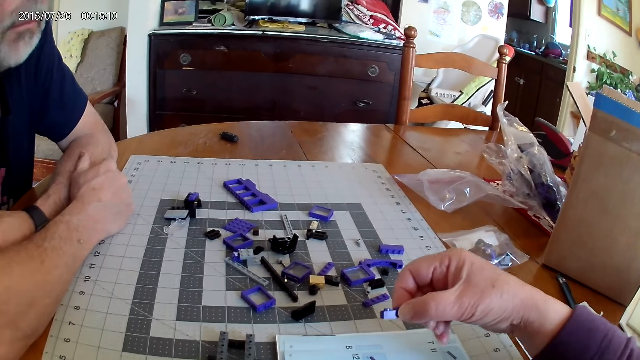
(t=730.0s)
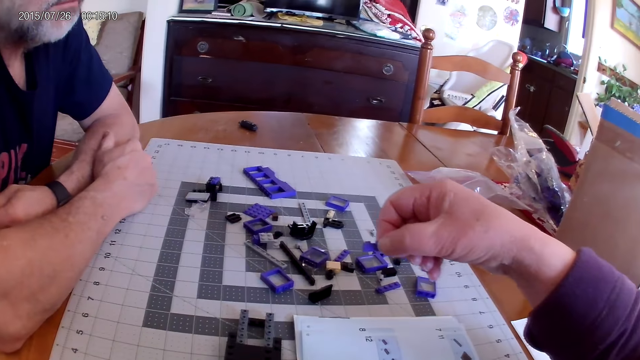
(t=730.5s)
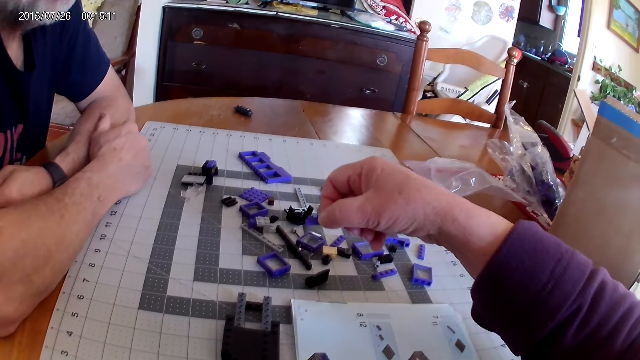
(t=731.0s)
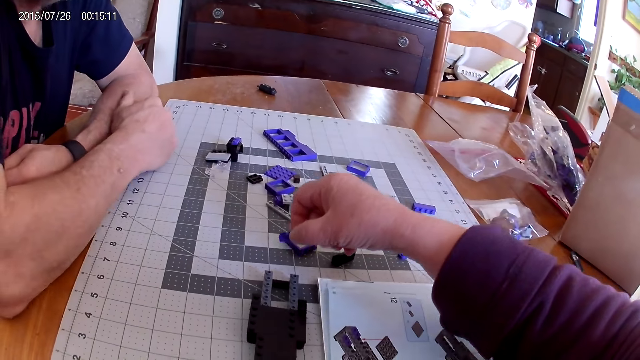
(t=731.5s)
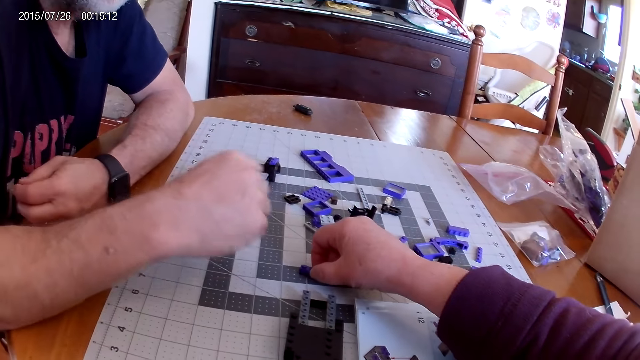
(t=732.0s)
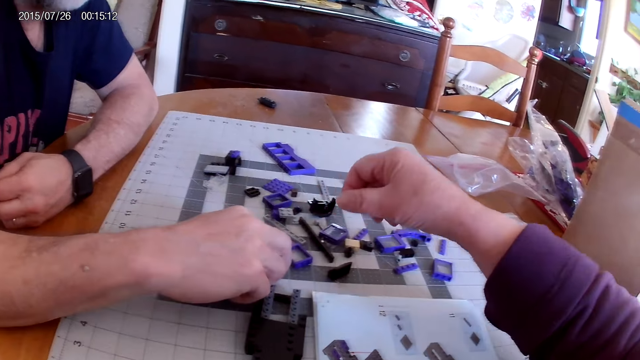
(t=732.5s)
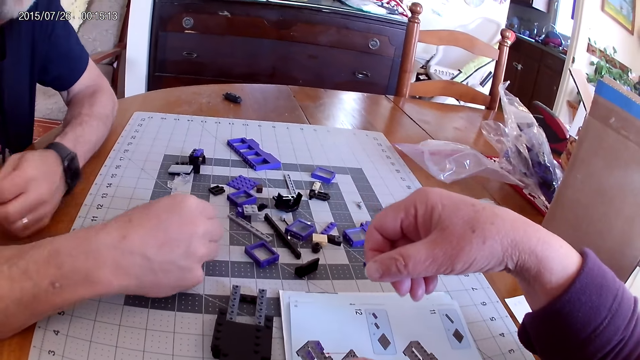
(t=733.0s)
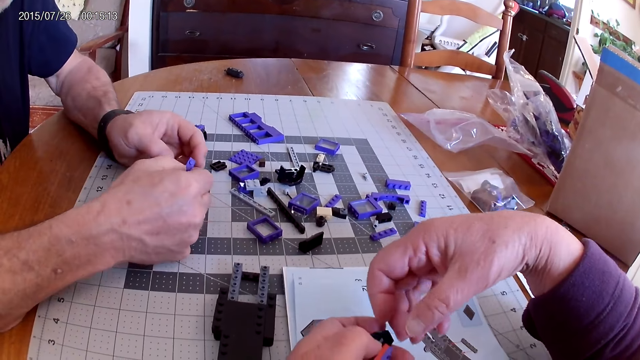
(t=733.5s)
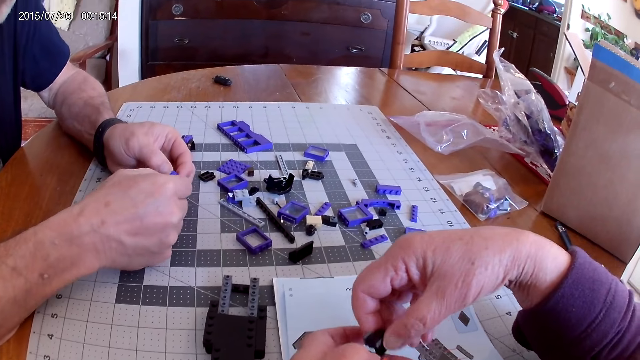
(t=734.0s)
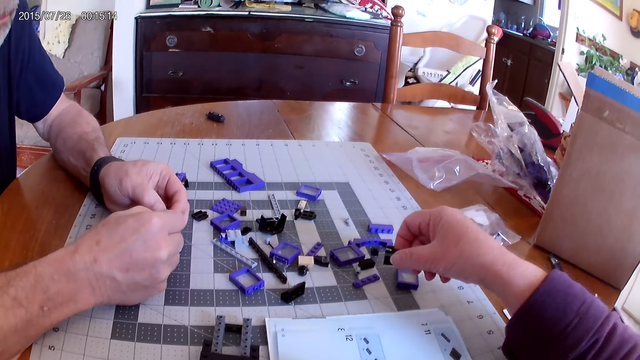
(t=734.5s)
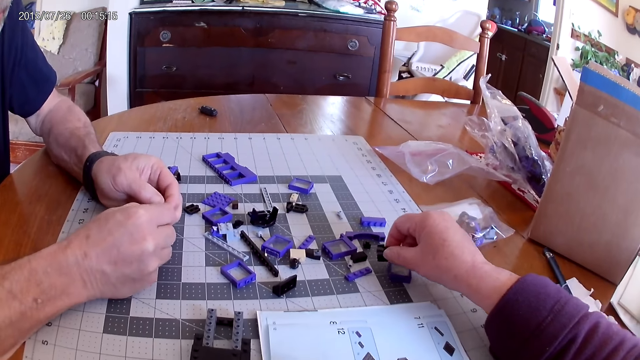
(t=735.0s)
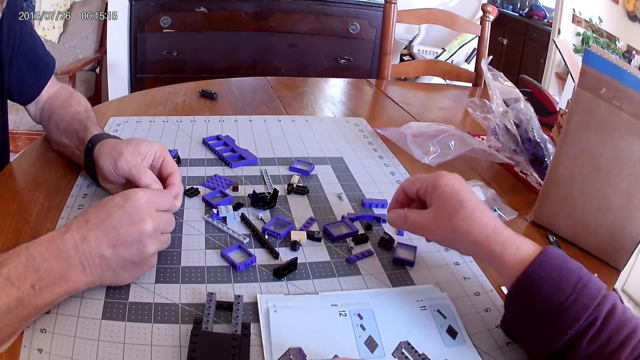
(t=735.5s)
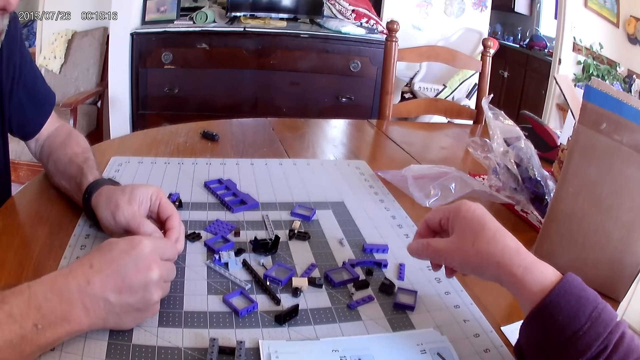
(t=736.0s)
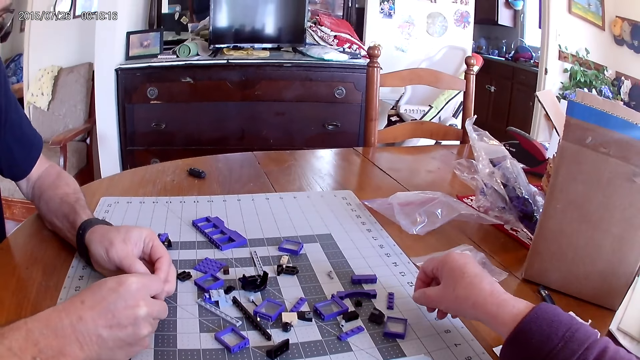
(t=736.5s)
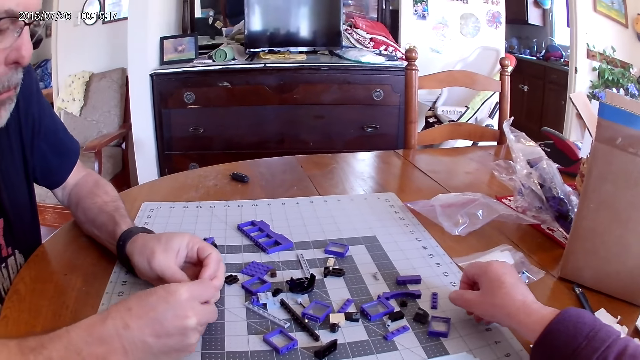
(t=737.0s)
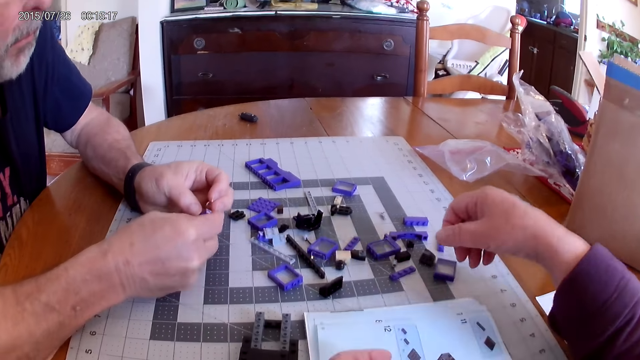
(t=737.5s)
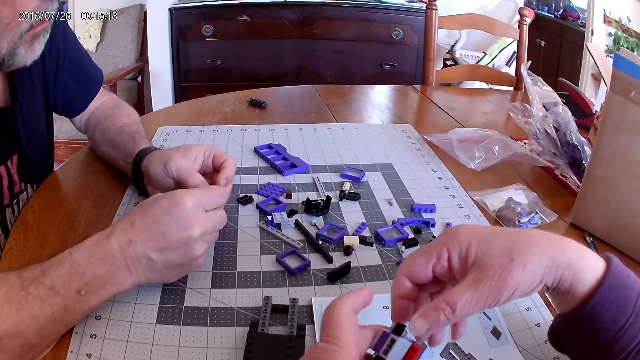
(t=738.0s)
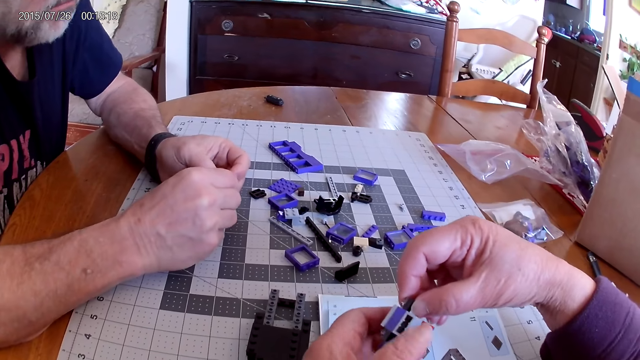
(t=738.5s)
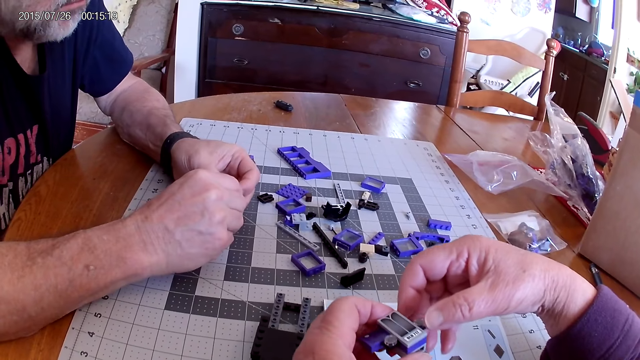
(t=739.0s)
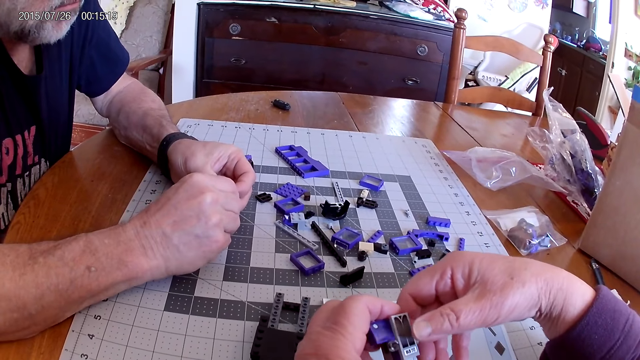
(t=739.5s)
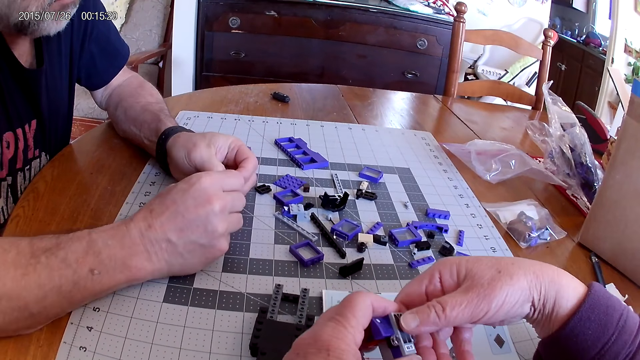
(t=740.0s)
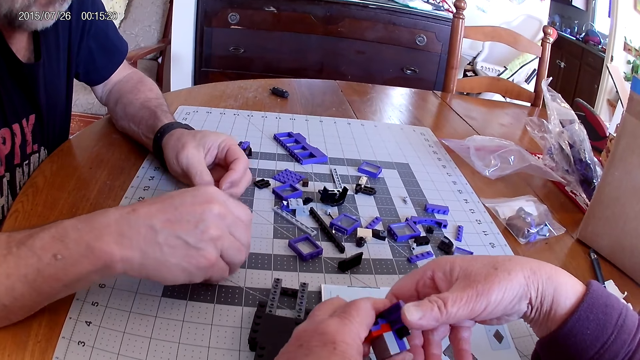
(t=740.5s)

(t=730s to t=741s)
The camera wearer places the plastic block pieces on the table.

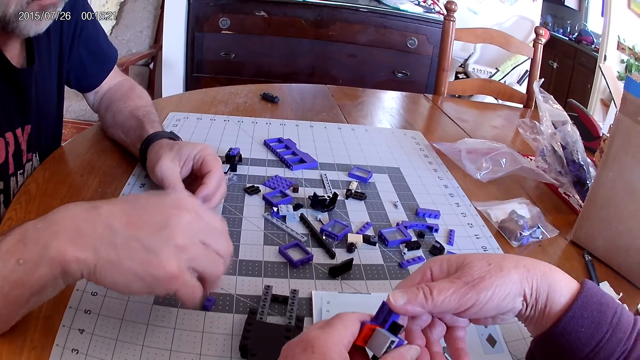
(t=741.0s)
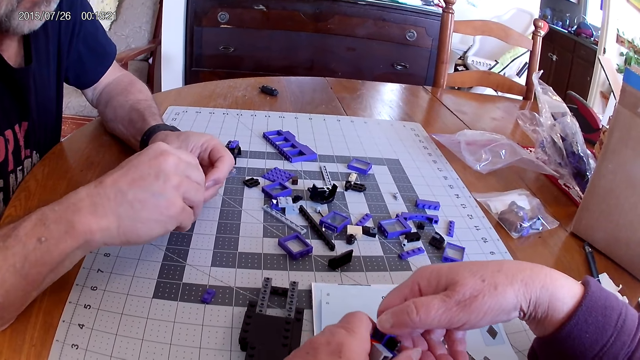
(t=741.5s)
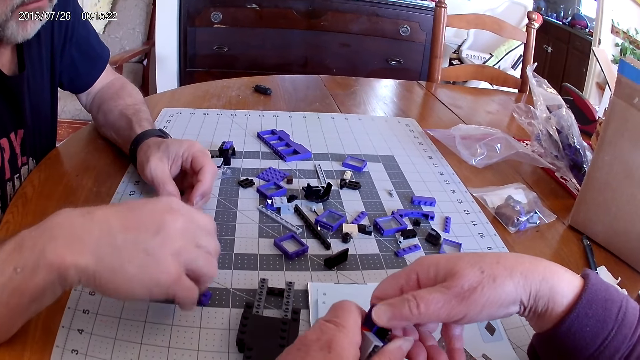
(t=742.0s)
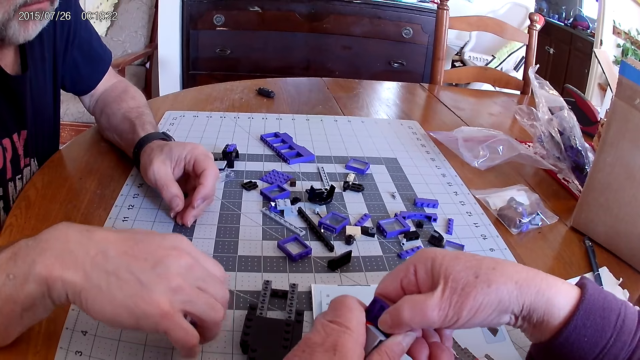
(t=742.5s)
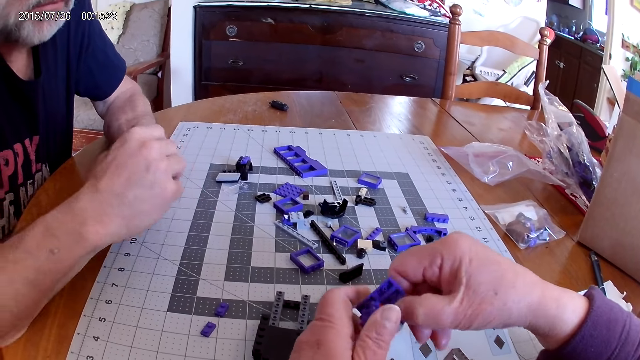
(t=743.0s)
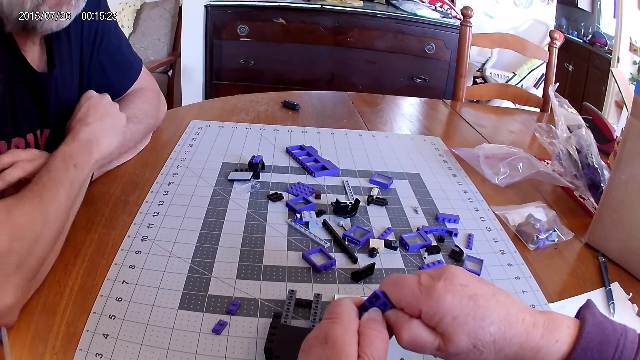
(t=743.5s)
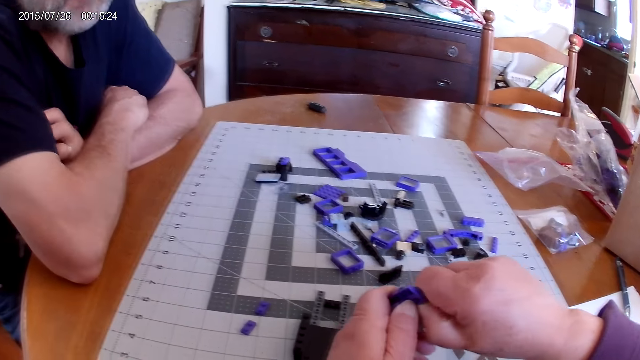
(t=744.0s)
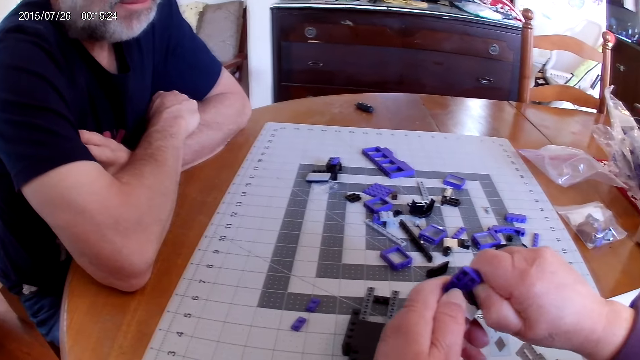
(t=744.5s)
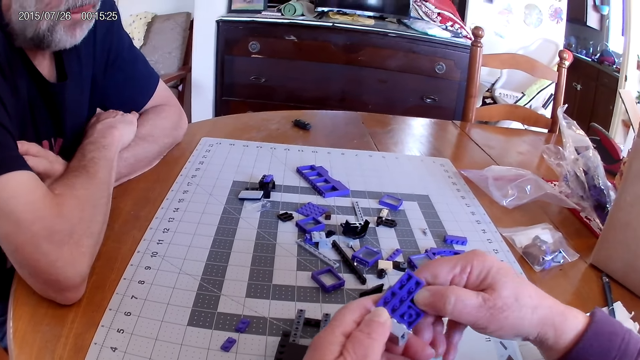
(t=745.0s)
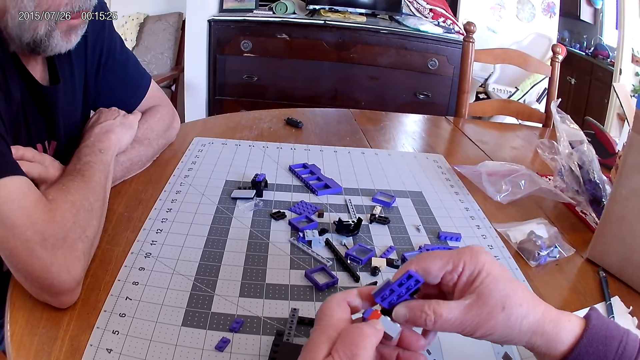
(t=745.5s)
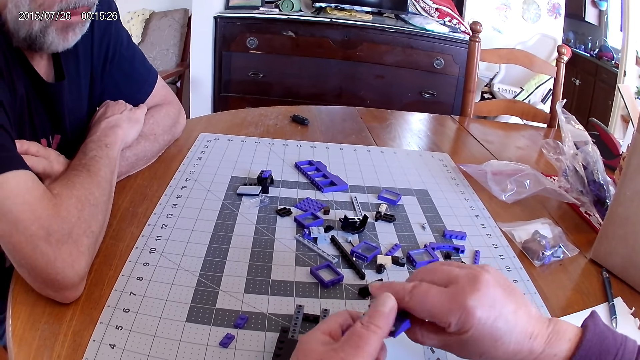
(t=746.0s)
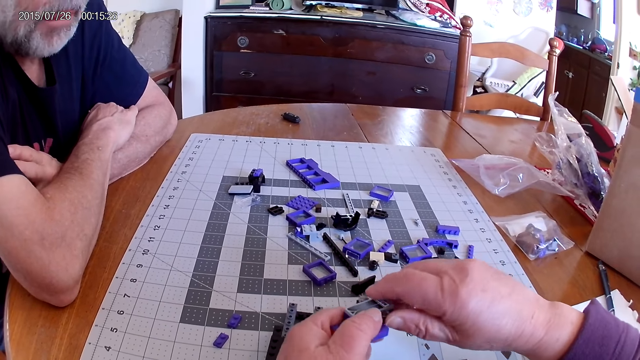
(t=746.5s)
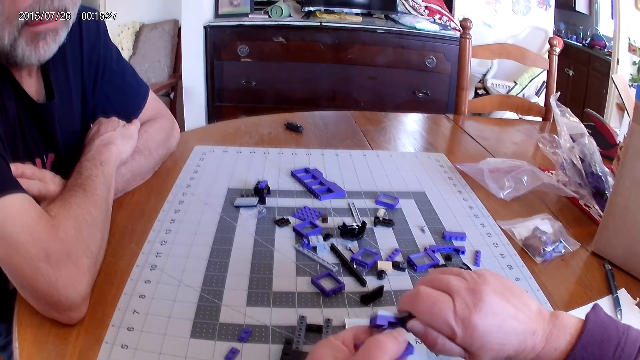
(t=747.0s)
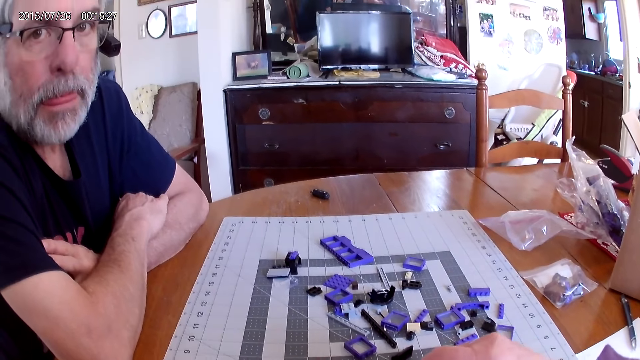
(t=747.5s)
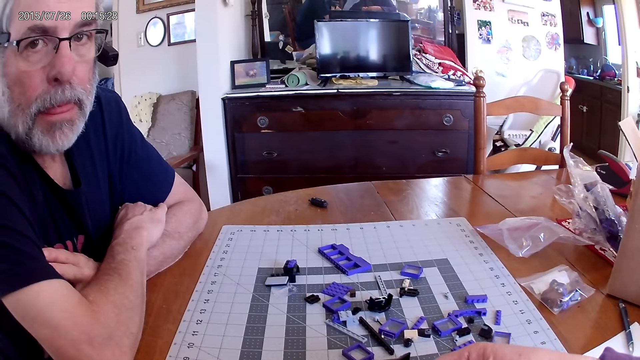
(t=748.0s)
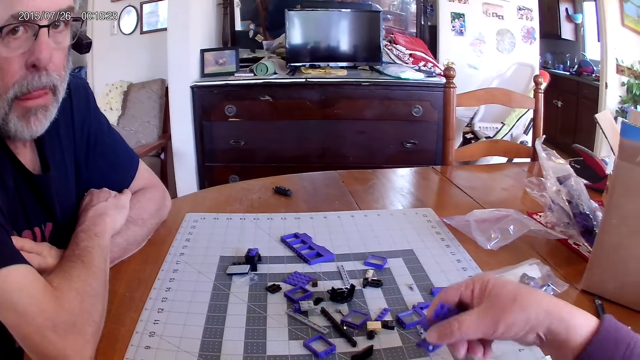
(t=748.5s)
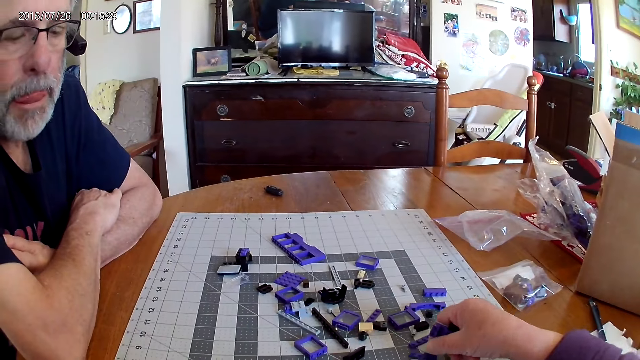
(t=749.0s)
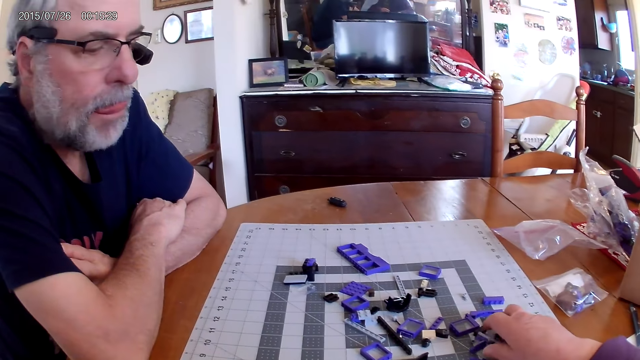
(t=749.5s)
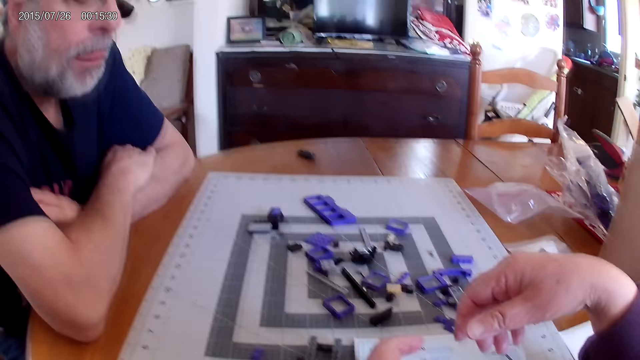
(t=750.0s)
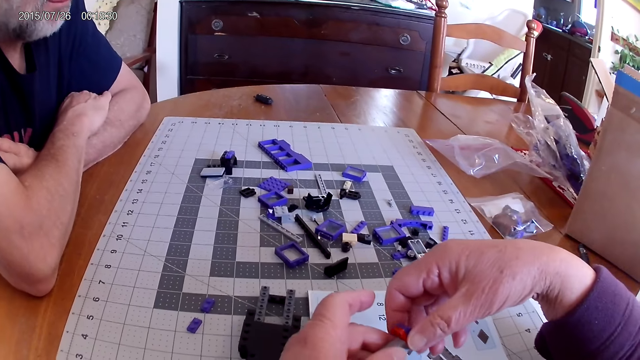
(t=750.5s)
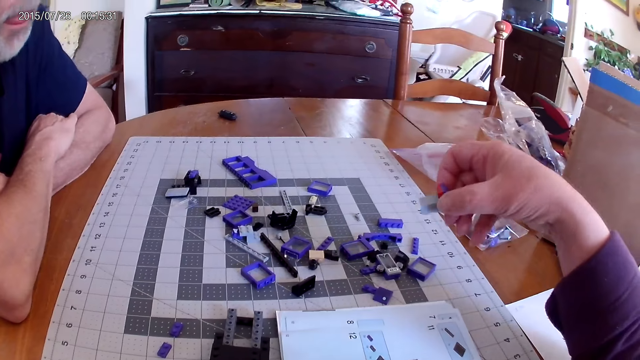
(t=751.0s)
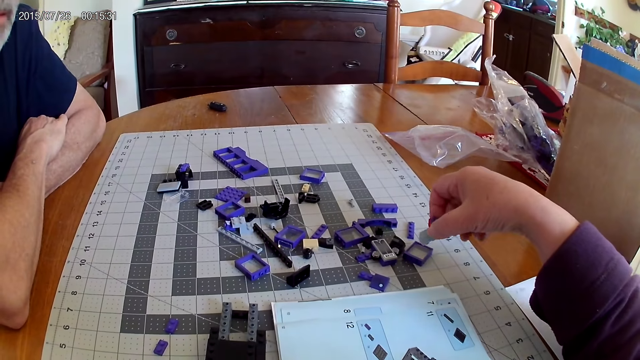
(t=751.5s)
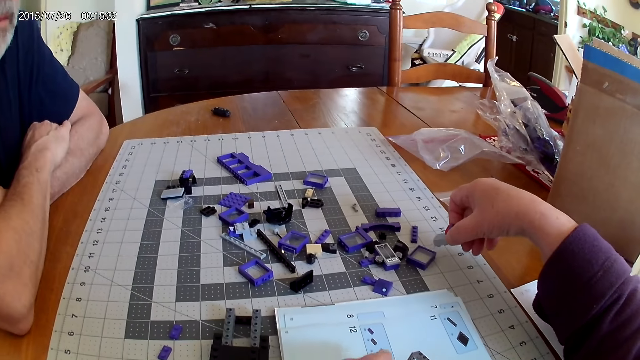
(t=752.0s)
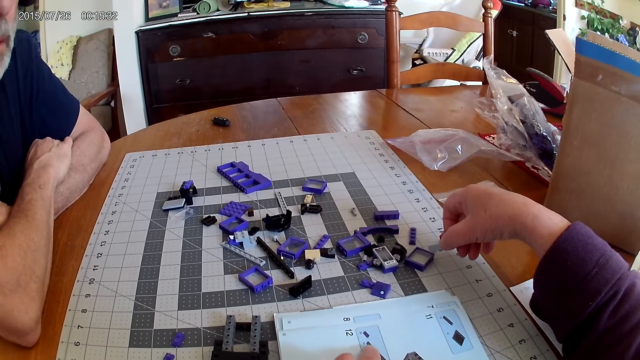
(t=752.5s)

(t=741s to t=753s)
The camera wearer holds the plastic block pieces. They separate the plastic block pieces and place the plastic block pieces on the table.
